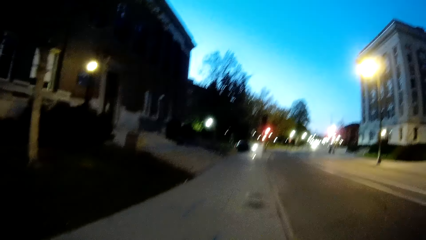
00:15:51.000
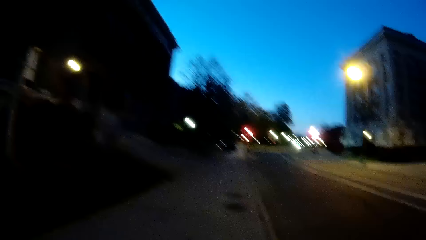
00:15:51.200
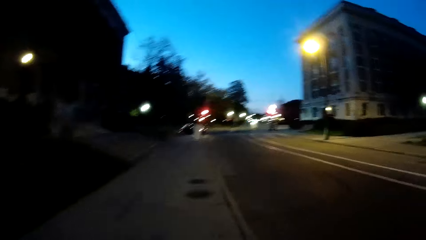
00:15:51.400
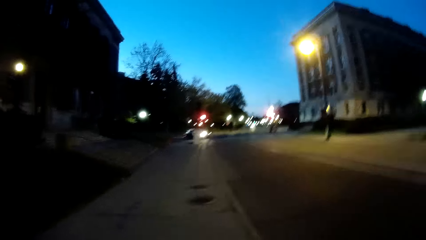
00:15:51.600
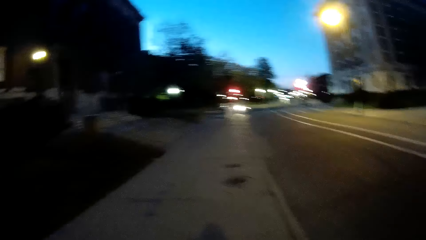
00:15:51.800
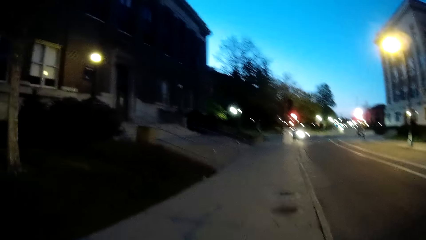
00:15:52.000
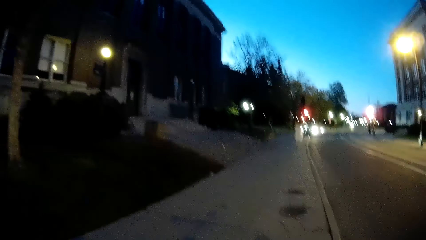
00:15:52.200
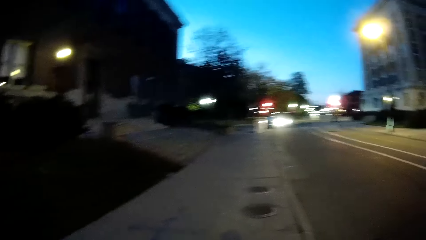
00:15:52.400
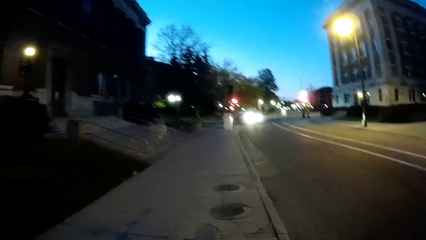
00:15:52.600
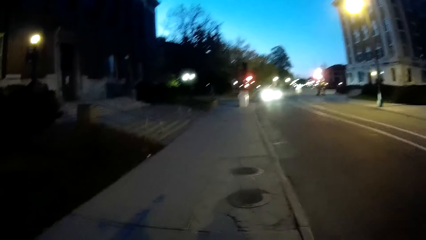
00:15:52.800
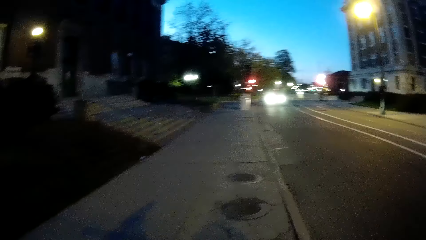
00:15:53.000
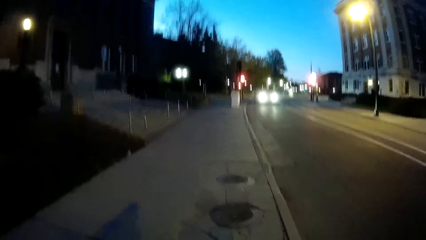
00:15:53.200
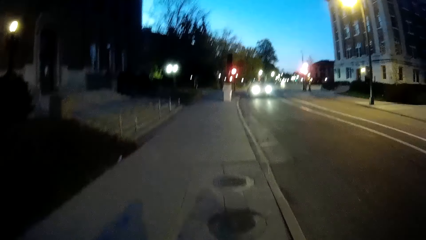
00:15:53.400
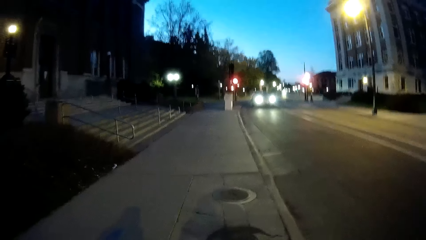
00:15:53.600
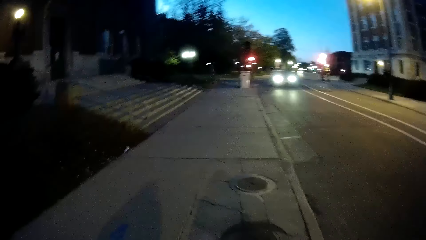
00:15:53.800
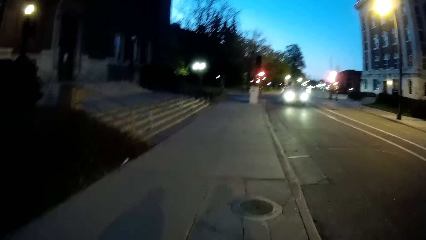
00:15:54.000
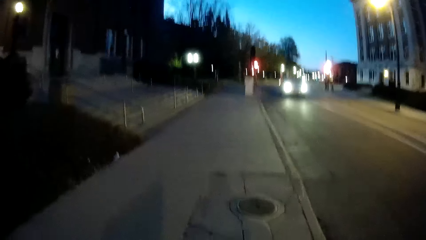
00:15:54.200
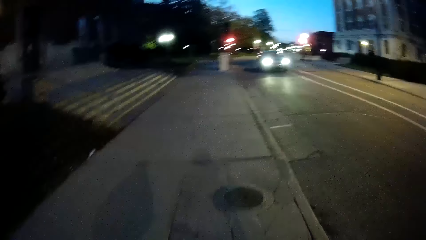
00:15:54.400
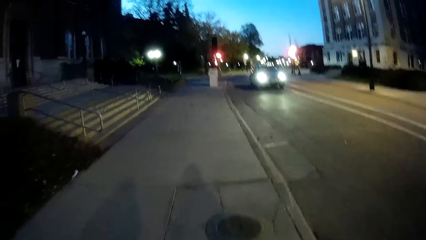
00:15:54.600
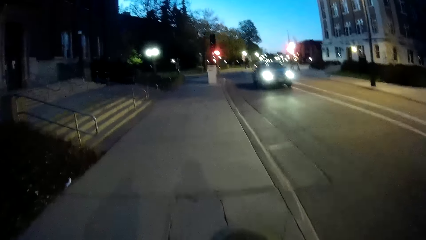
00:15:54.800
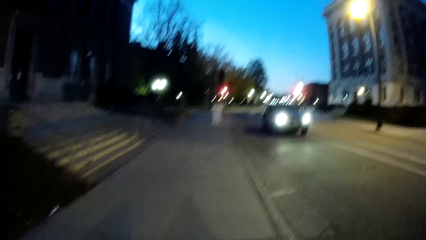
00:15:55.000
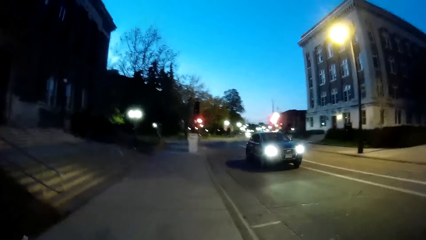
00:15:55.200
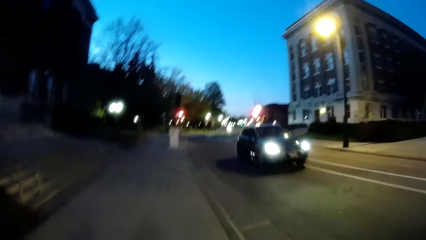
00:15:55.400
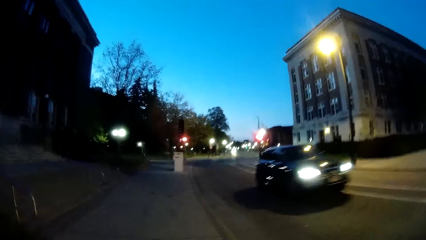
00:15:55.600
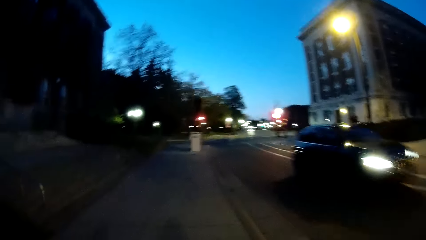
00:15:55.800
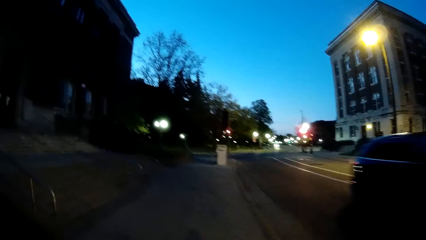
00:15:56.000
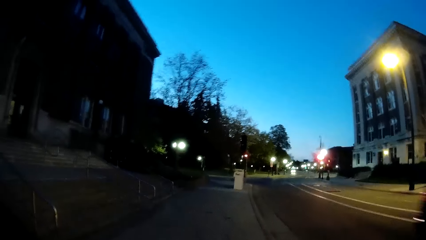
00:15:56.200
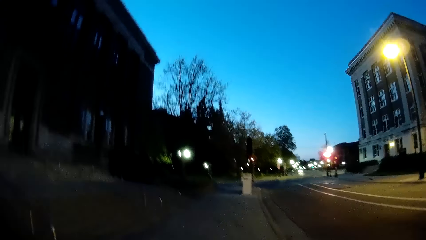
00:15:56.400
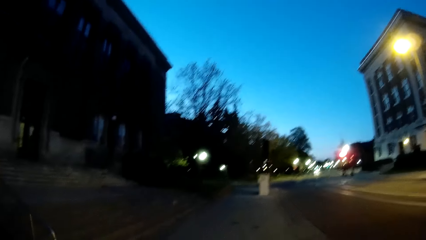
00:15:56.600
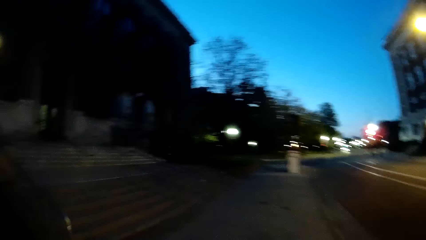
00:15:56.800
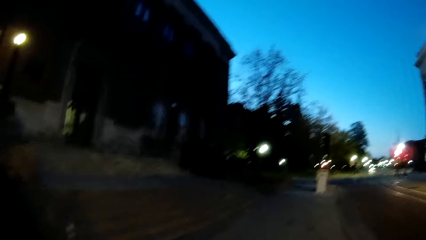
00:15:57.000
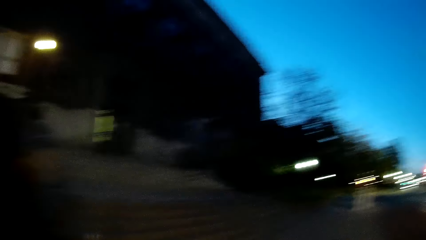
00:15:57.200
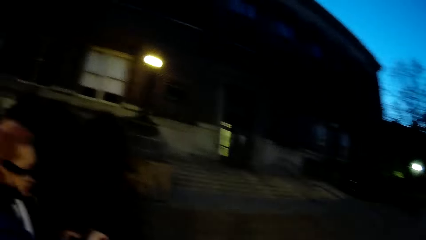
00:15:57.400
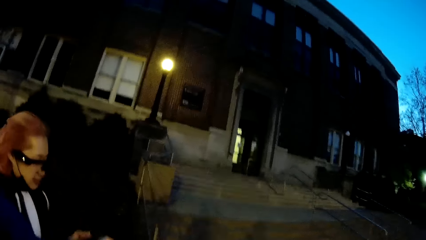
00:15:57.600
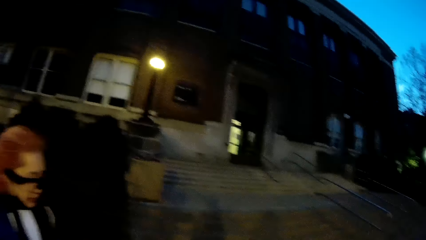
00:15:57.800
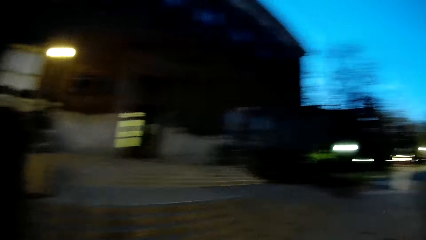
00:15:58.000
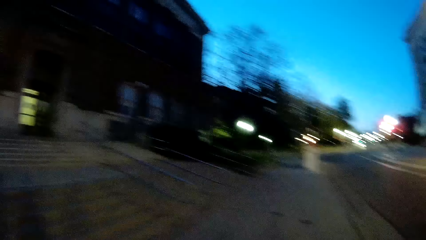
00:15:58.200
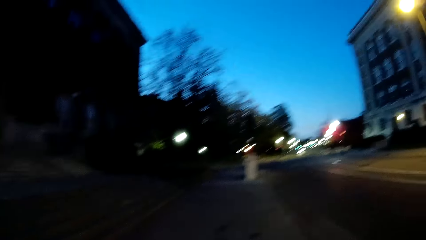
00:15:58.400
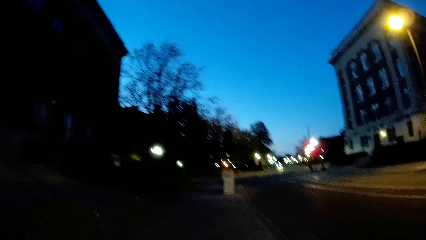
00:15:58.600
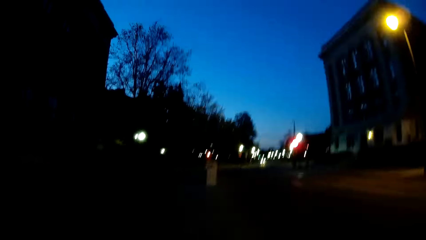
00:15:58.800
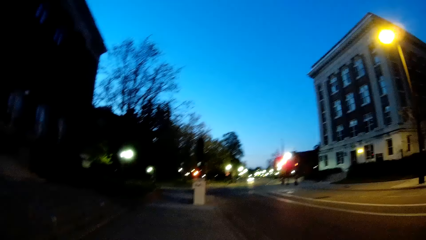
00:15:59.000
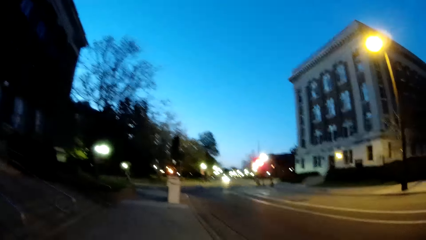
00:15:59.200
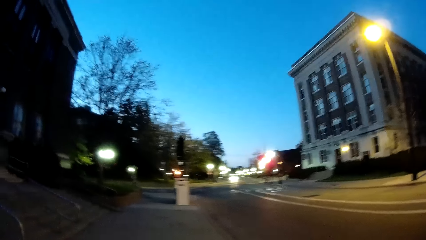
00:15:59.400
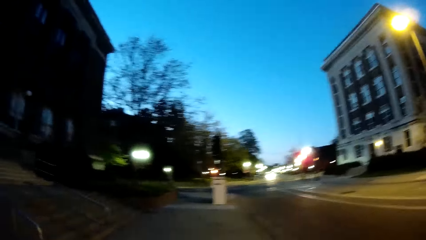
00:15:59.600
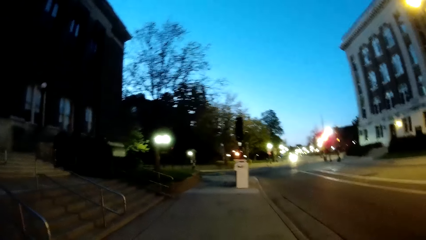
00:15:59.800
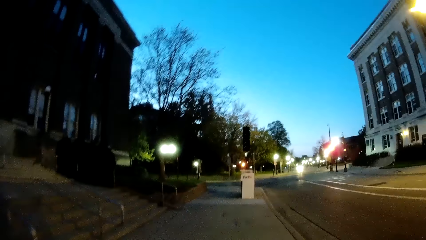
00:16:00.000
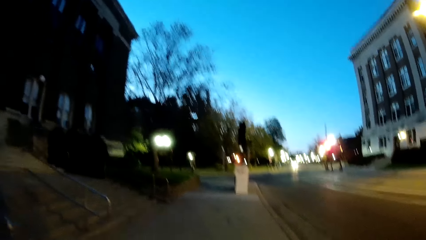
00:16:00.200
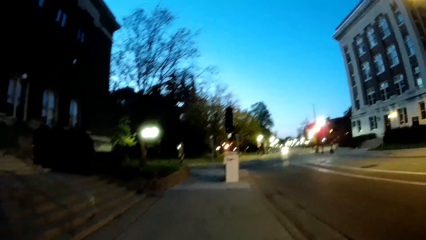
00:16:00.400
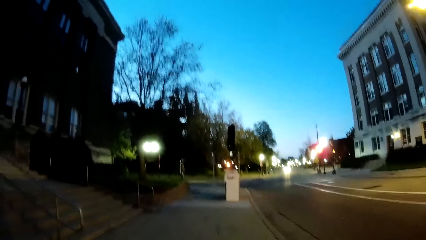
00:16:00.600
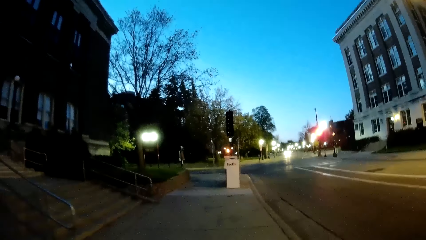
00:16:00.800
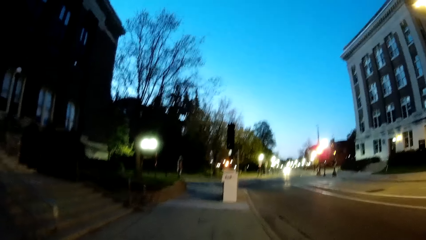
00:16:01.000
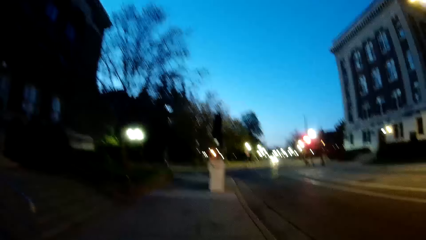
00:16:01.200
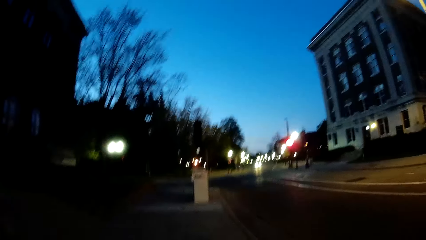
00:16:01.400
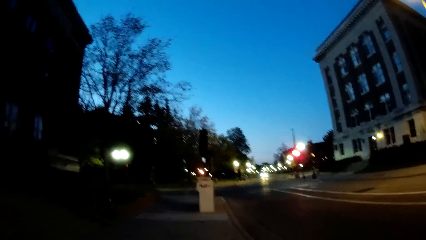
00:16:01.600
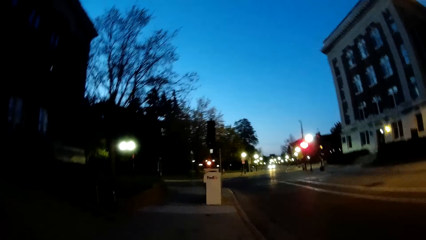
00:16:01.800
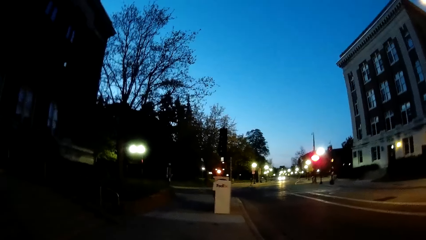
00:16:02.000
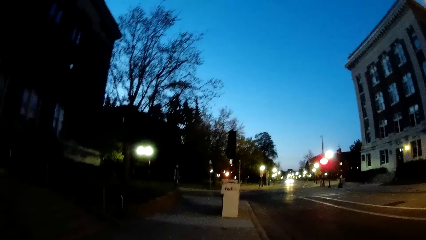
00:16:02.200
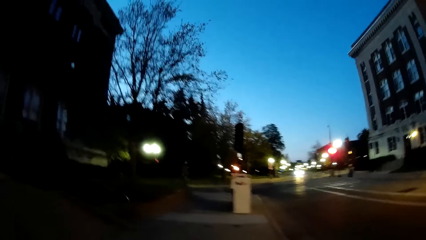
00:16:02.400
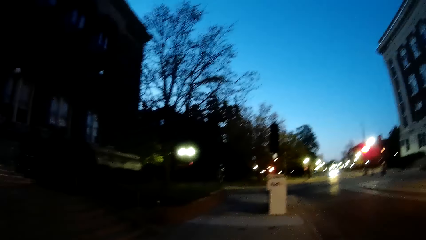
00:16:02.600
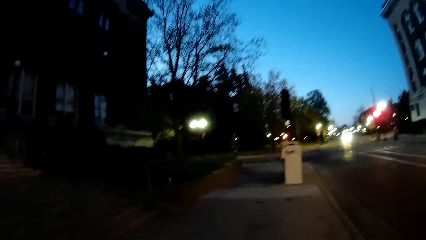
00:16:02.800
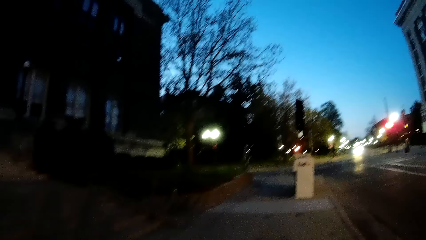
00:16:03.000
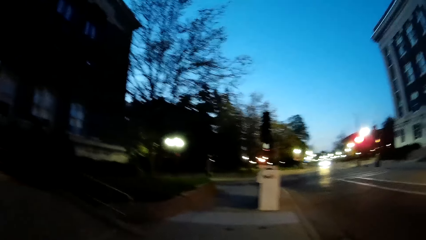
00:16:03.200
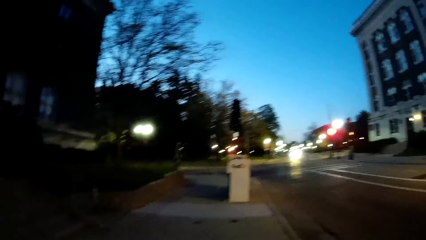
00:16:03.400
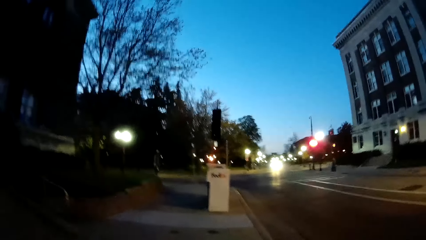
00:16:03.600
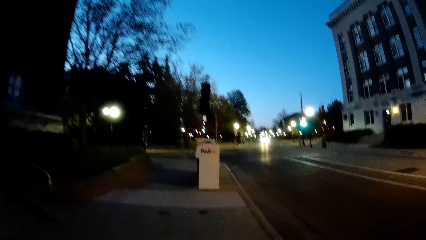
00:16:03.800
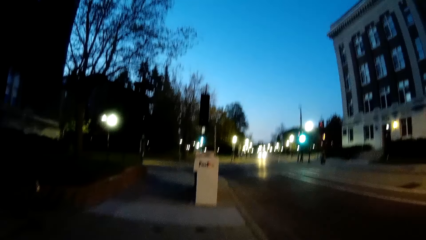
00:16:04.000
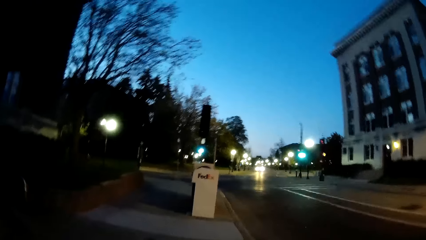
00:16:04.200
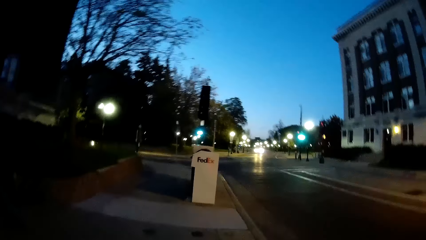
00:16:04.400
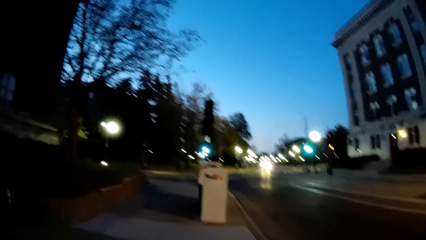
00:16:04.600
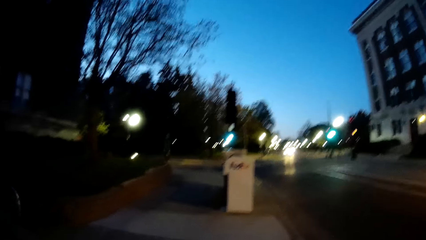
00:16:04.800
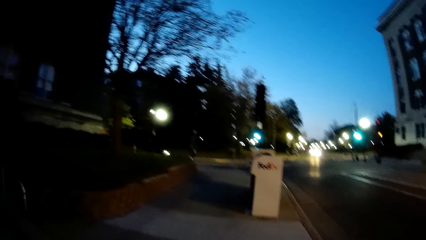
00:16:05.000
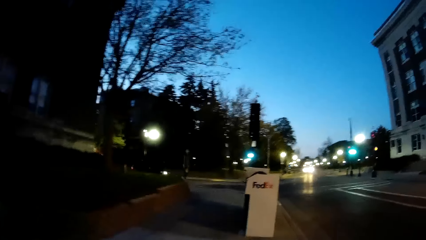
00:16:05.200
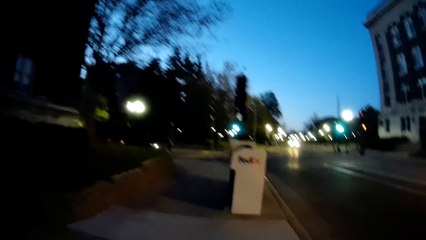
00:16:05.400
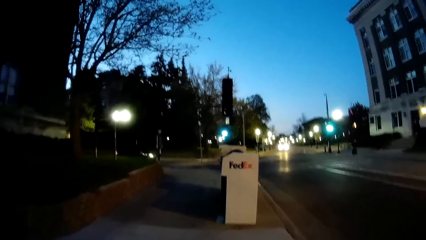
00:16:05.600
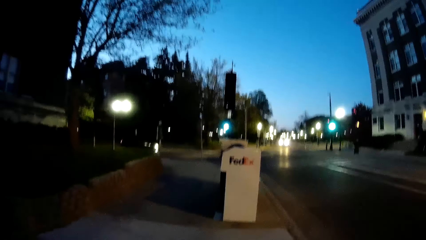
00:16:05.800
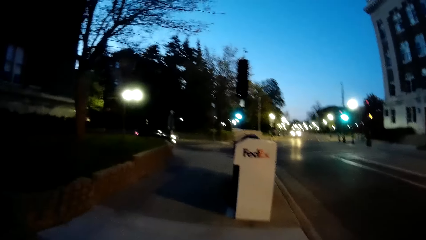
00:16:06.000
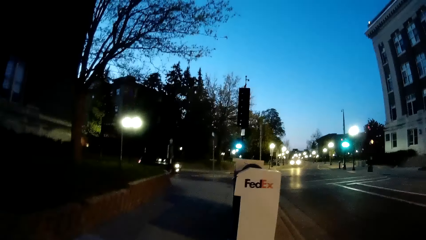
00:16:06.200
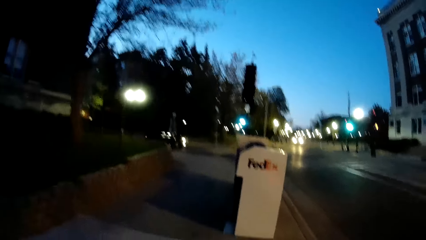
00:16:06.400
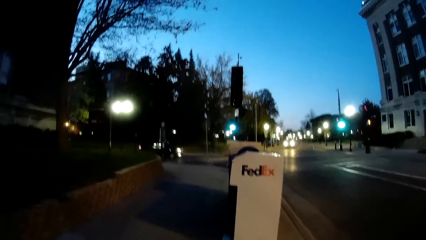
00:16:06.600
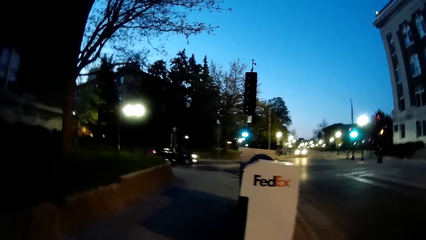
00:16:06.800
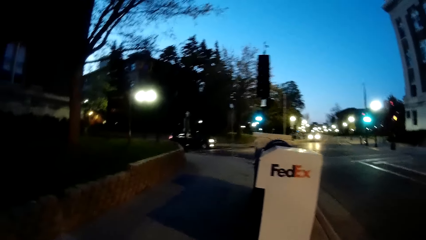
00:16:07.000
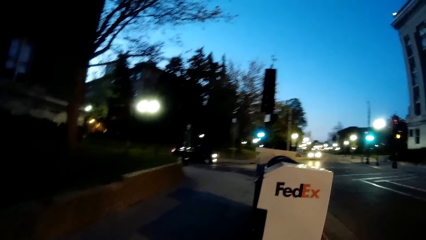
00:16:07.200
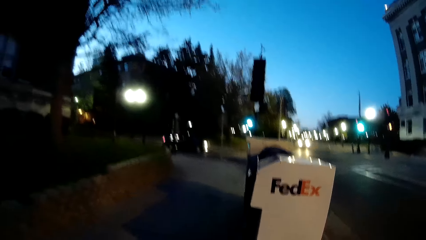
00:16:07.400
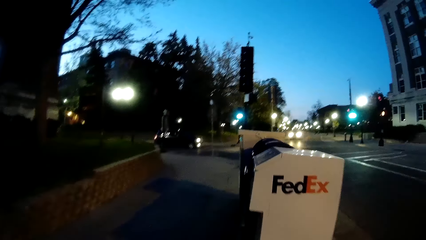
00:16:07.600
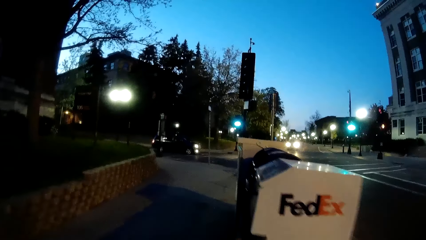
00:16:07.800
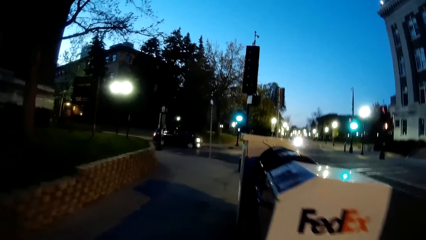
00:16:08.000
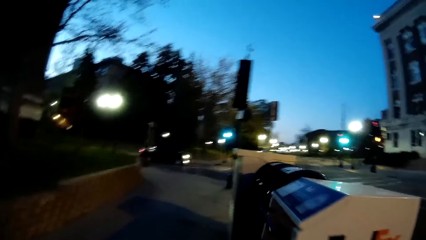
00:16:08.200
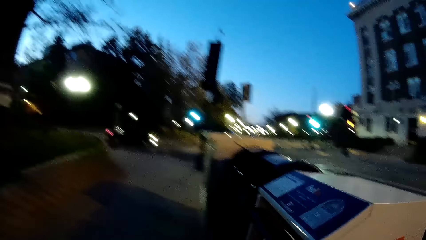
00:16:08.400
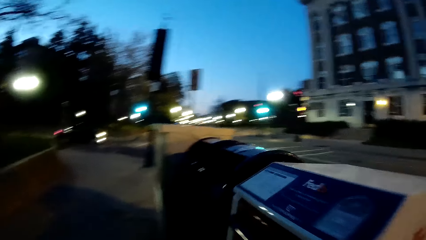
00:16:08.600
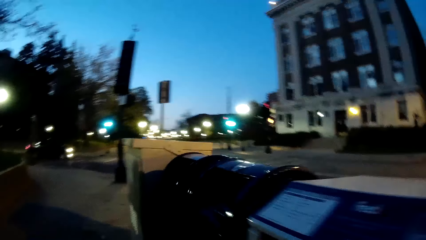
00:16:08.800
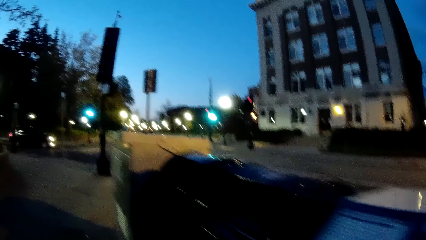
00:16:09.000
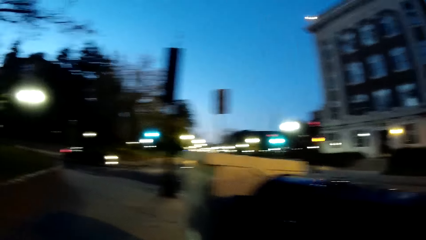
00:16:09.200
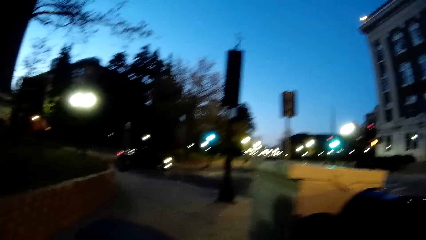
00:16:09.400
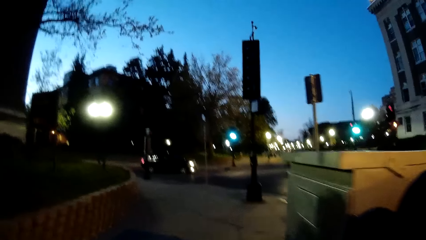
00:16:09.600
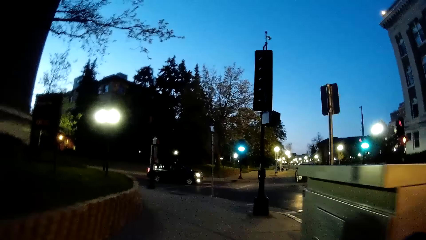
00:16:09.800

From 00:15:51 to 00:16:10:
The camera wearer walks on the pavement. They look at the car. They look at a lady. They walk on the pavement.
